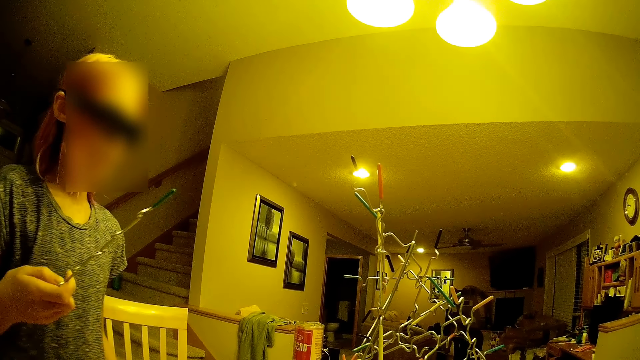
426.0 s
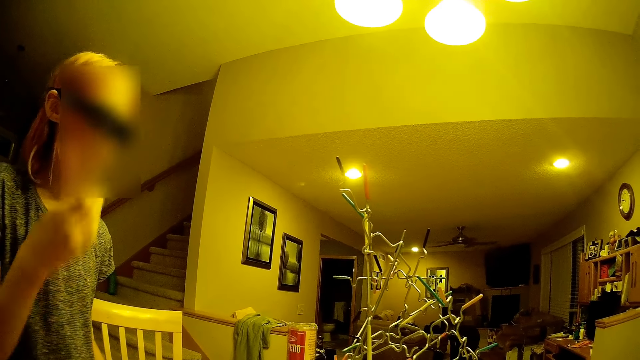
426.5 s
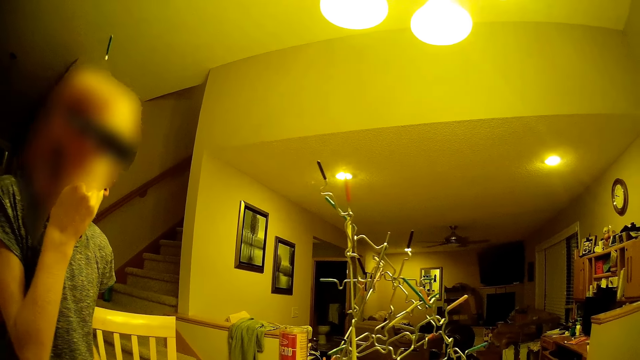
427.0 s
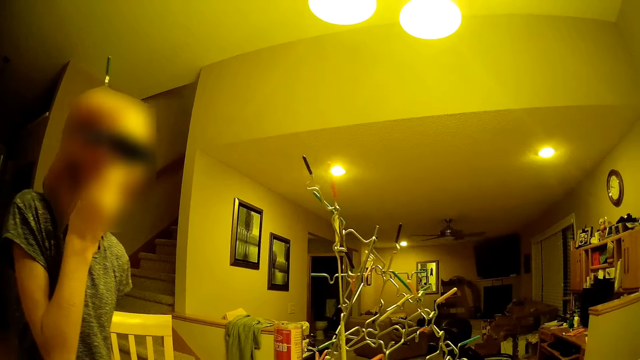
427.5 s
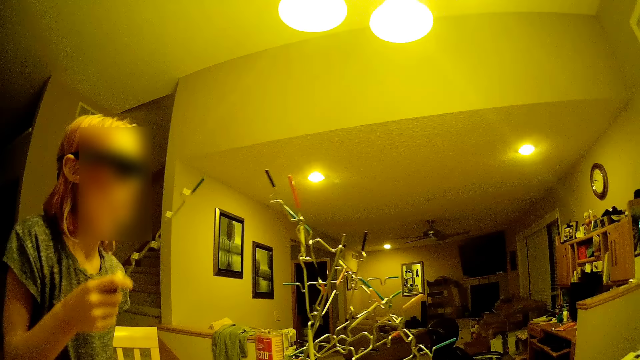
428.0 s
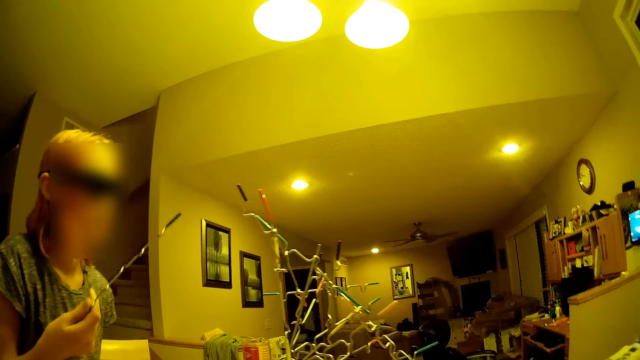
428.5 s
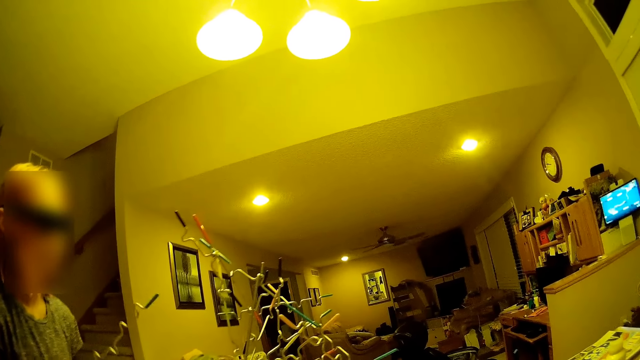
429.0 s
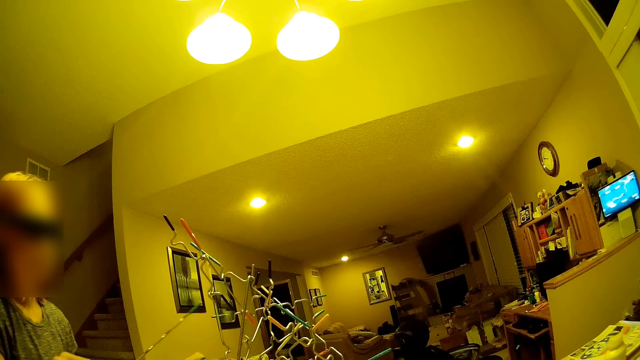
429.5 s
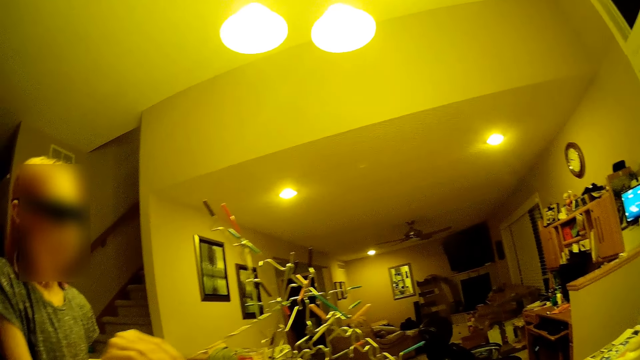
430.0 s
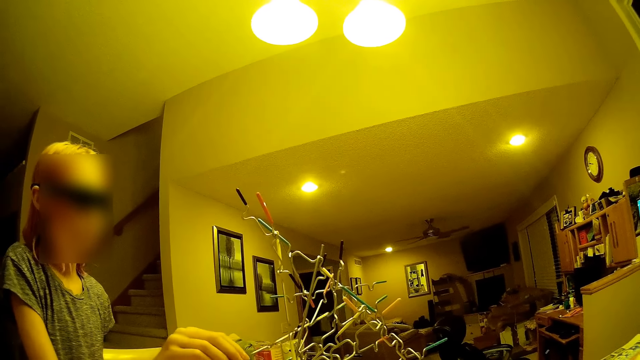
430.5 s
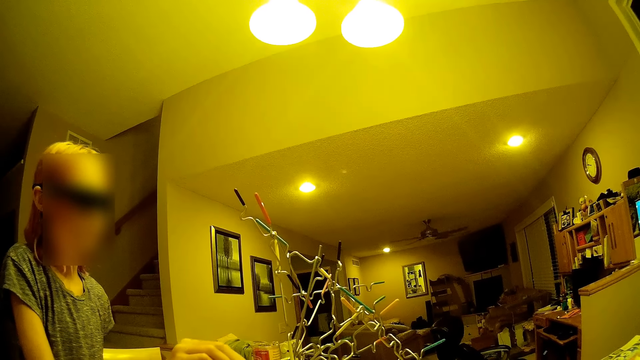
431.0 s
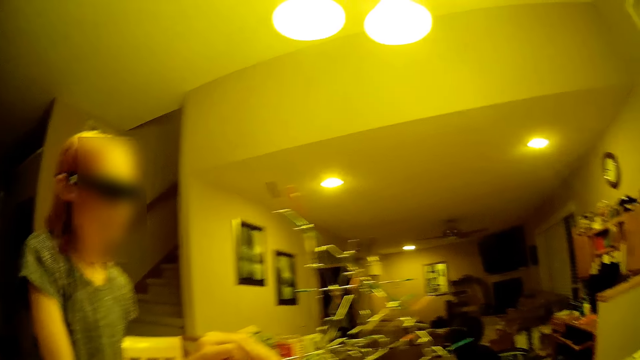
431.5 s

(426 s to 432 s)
The camera wearer looks at a lady. The lady puts a wire on the structure.

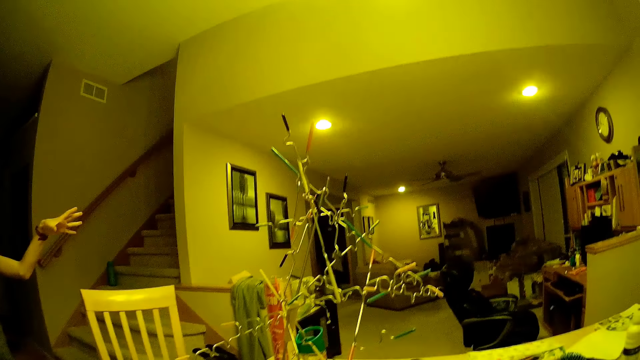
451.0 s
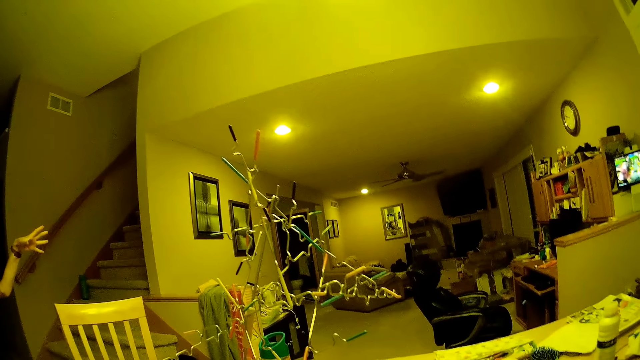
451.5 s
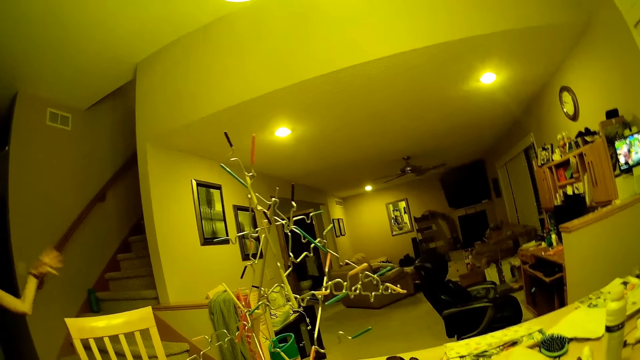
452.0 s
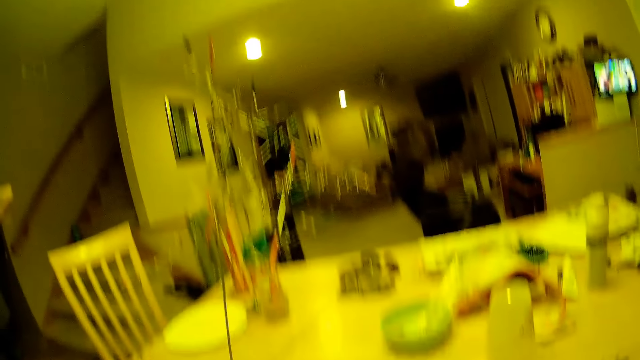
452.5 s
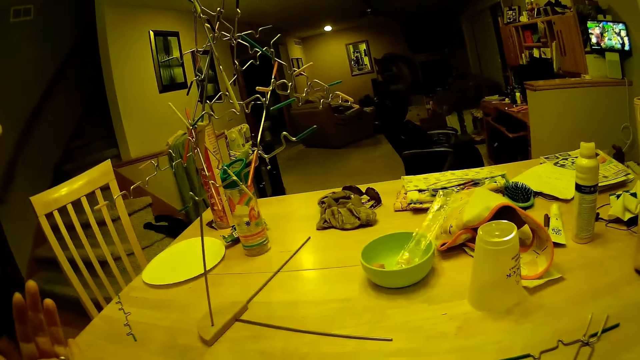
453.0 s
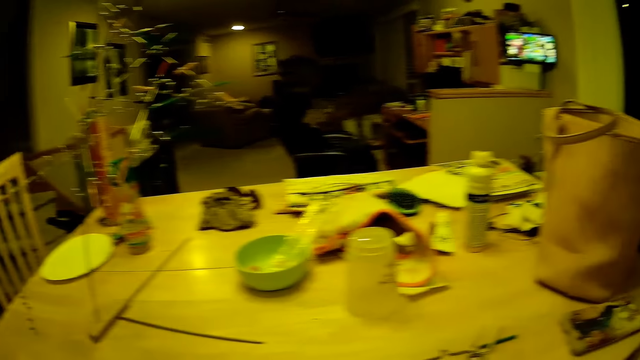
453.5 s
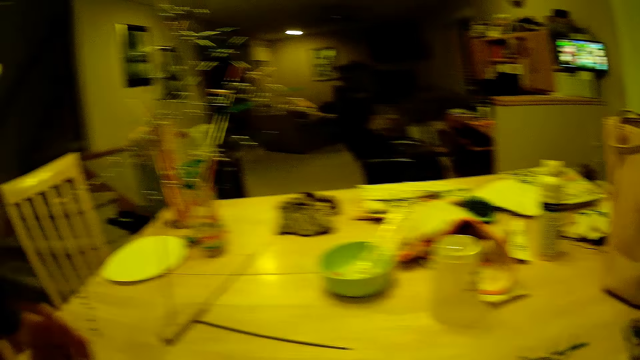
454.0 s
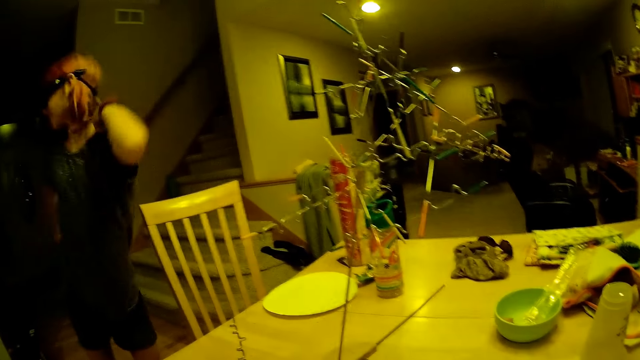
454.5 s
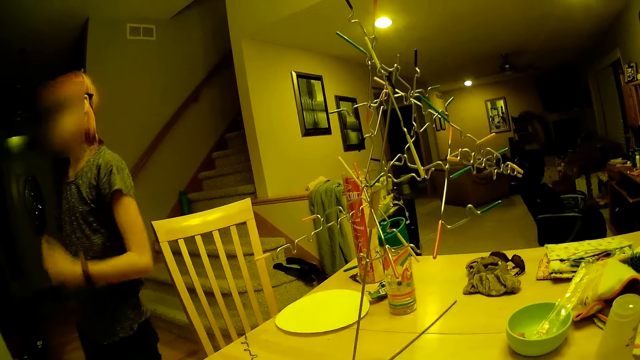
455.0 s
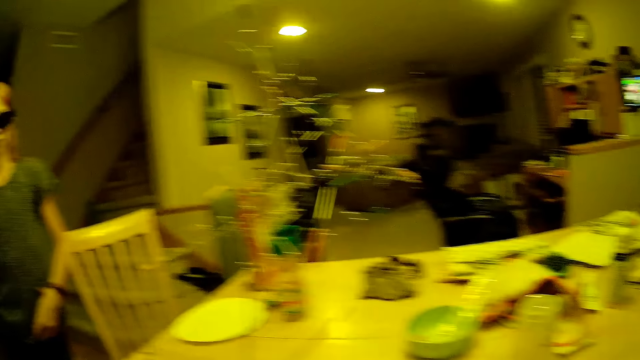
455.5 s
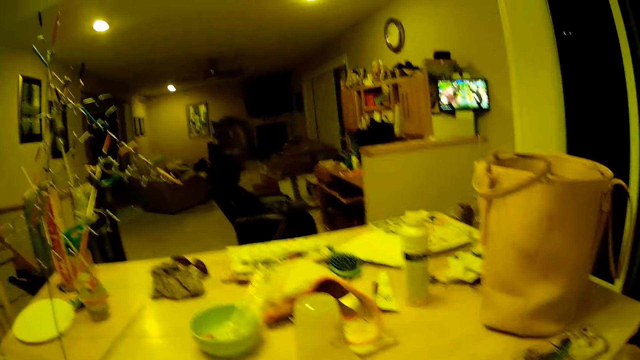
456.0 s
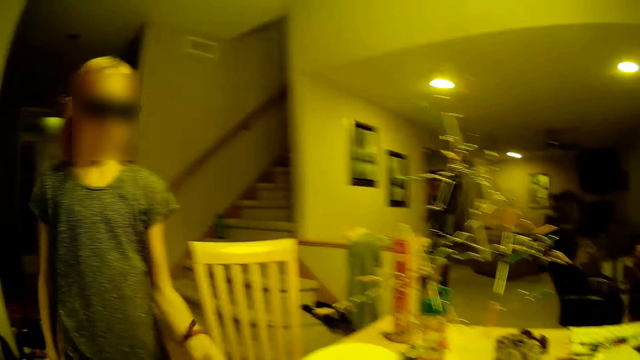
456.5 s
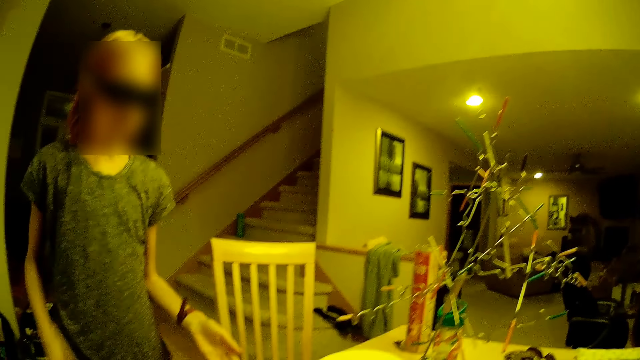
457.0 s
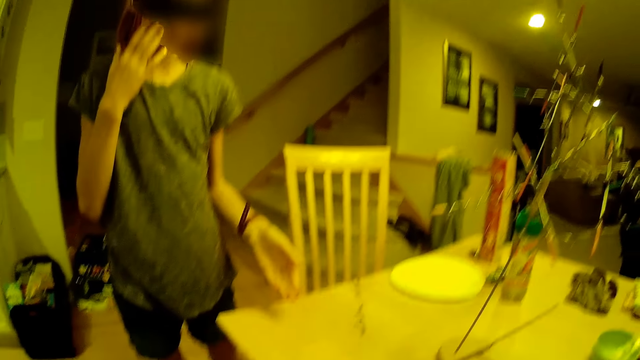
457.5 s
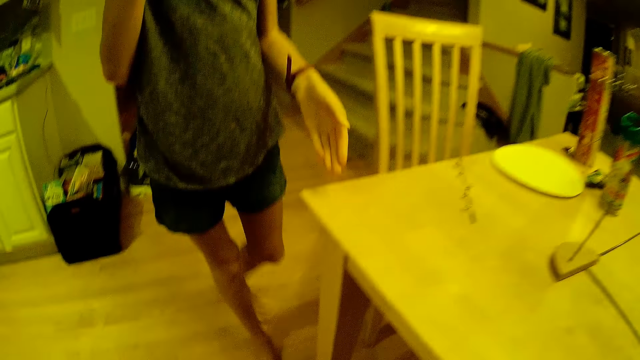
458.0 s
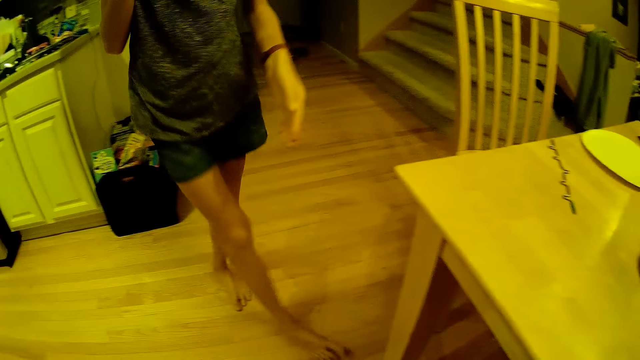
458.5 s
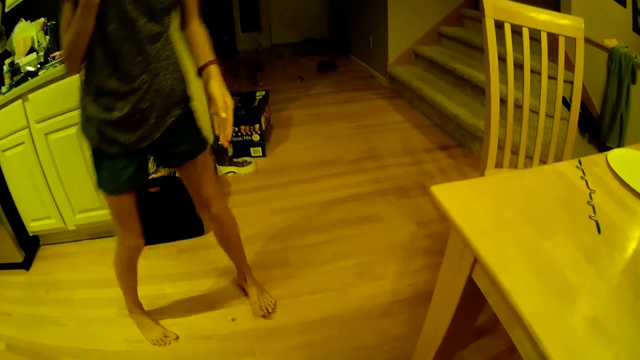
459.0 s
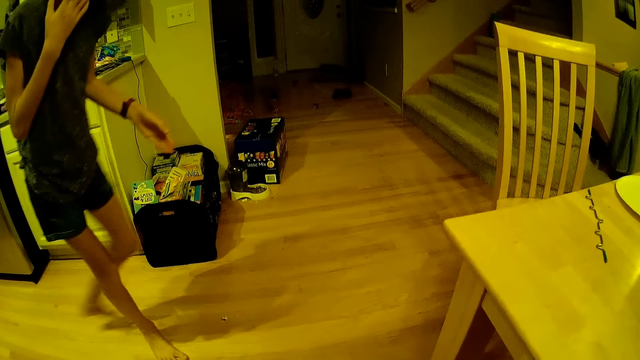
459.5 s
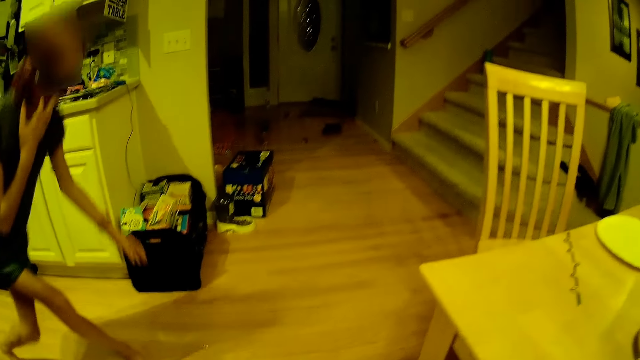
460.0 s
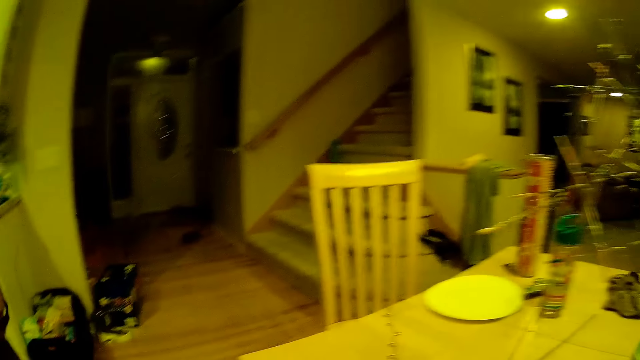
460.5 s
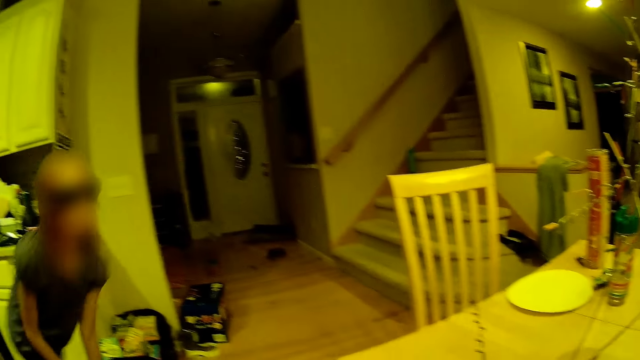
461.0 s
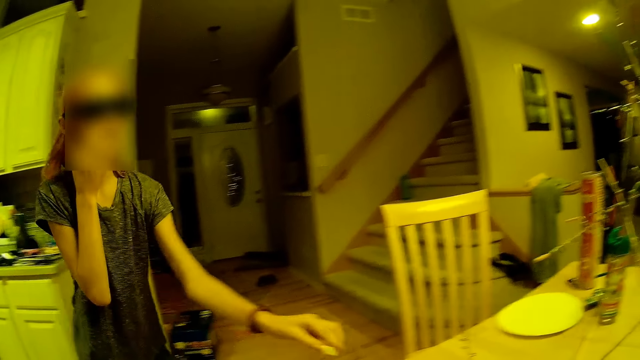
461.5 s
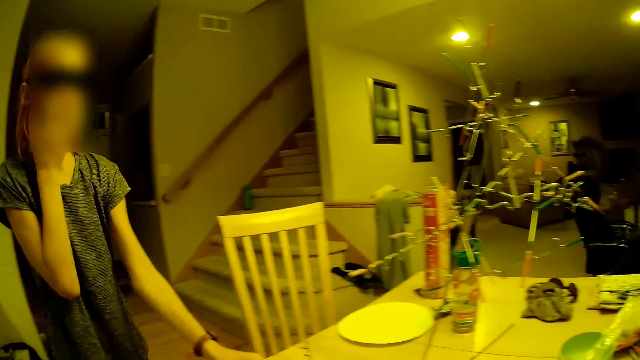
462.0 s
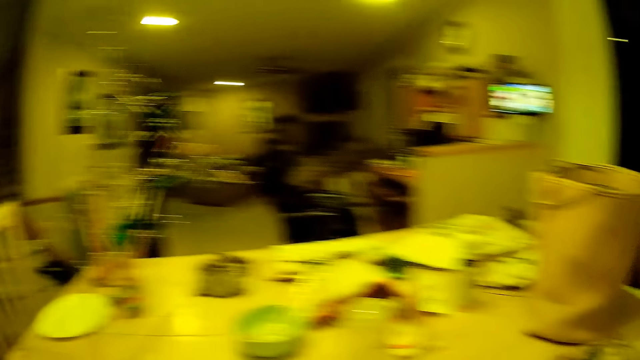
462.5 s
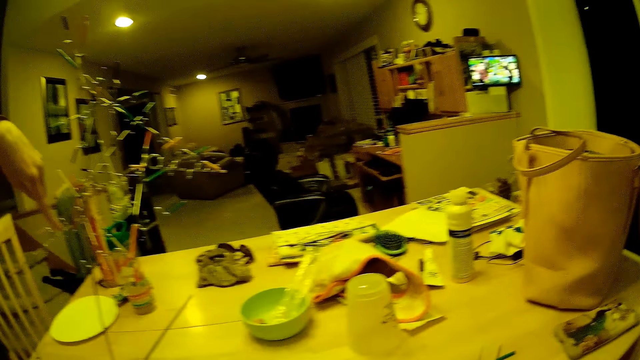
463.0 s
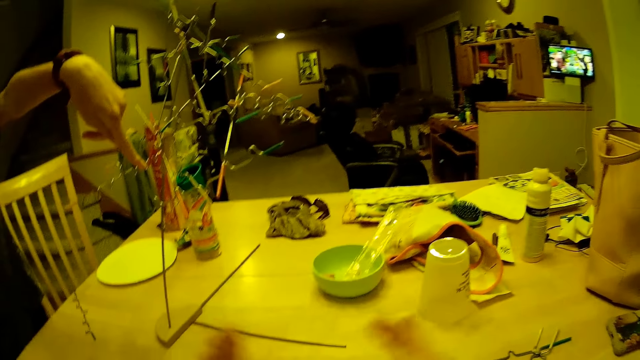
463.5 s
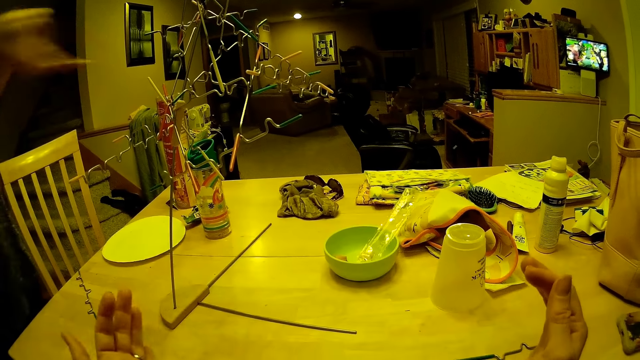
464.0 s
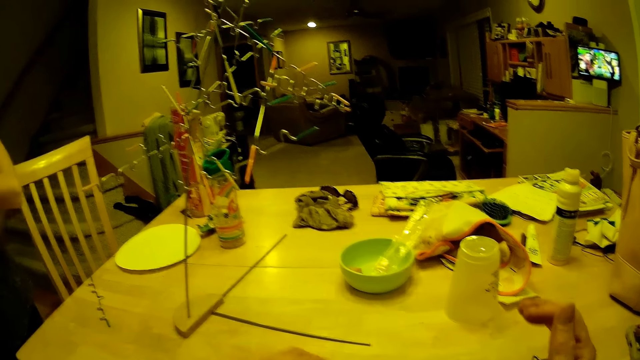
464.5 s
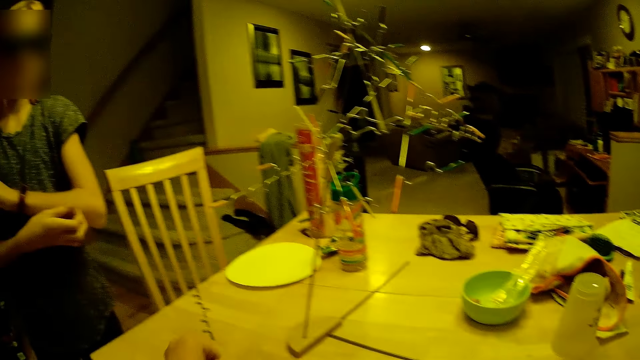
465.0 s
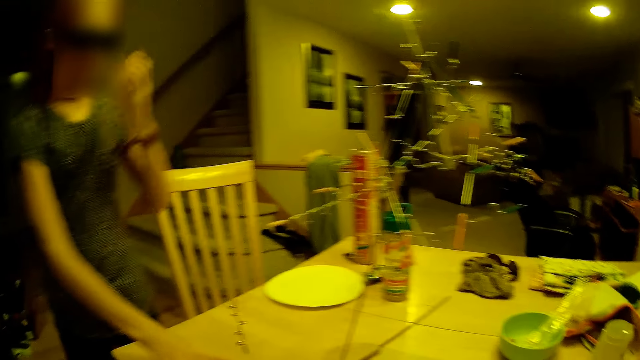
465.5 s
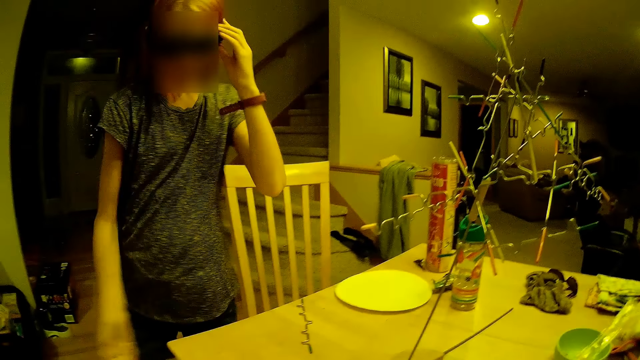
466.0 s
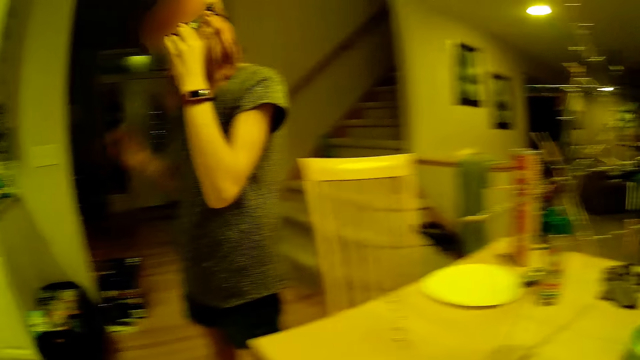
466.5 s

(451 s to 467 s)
The camera wearer rolls a dice on the table. A lady moves in the room. The camera wearer looks at the dice on the floor. They converse with the lady. They roll the dice on the table. The lady stretches her hand on the table. The camera wearer converses with the lady.
